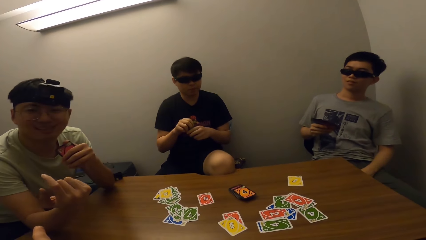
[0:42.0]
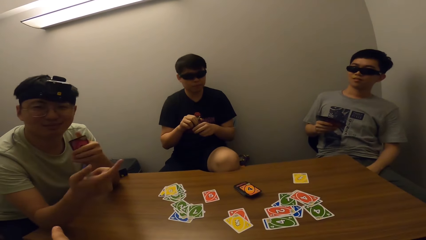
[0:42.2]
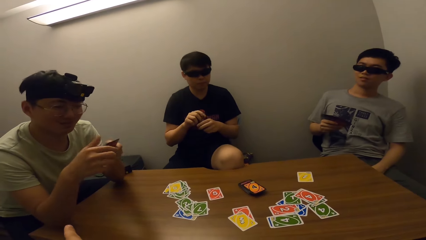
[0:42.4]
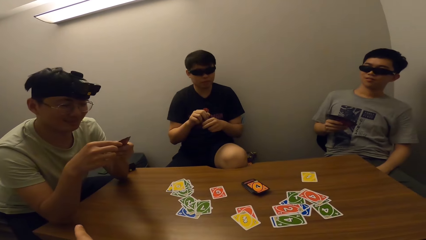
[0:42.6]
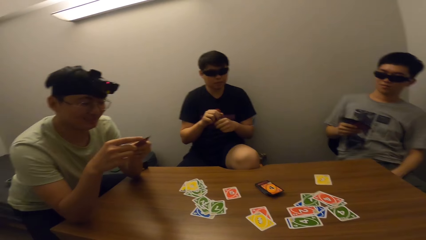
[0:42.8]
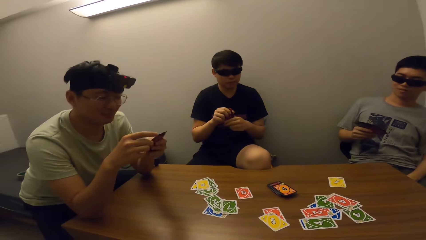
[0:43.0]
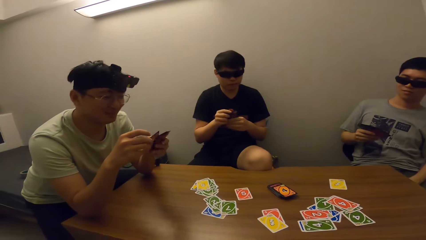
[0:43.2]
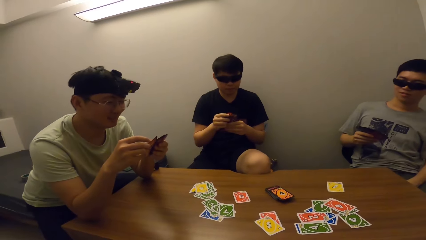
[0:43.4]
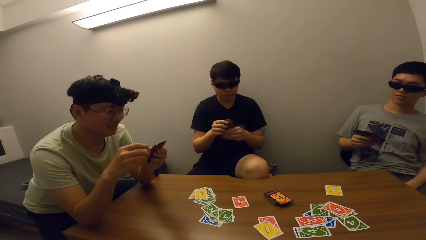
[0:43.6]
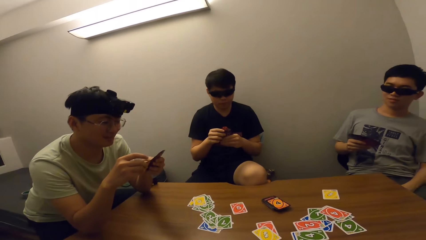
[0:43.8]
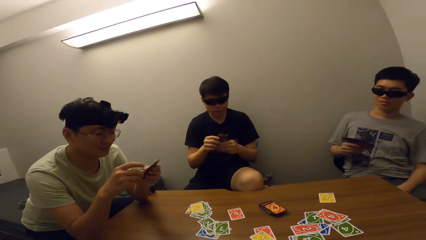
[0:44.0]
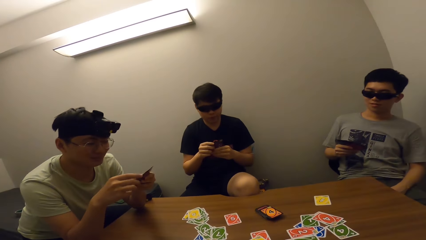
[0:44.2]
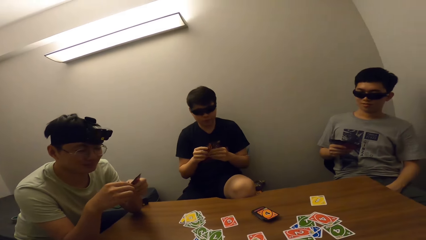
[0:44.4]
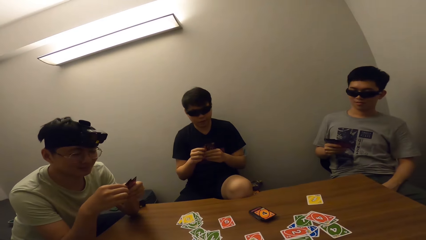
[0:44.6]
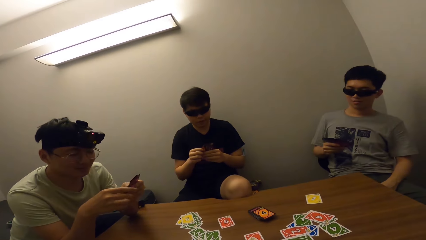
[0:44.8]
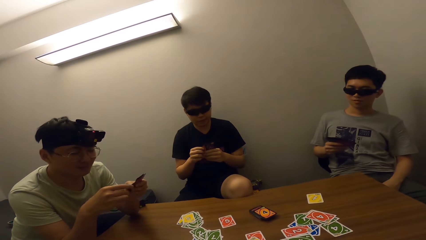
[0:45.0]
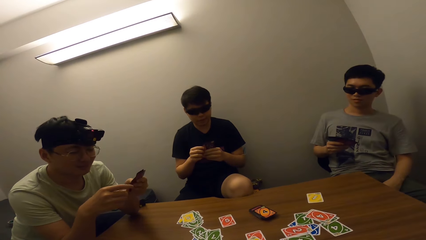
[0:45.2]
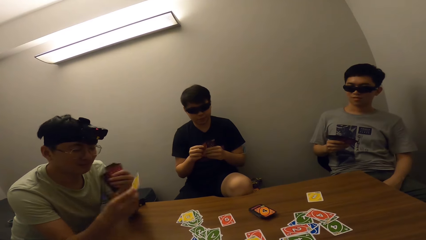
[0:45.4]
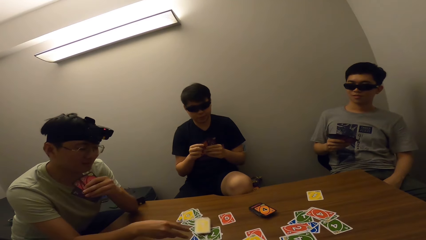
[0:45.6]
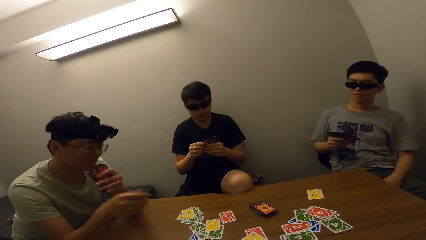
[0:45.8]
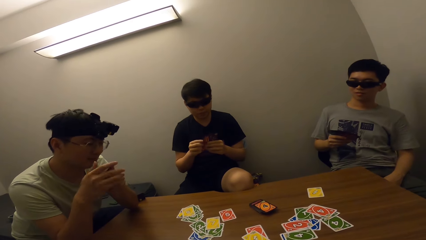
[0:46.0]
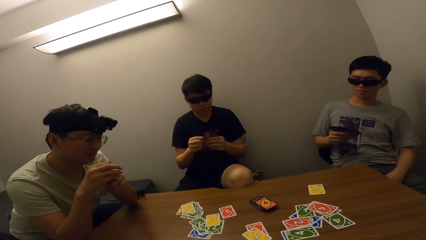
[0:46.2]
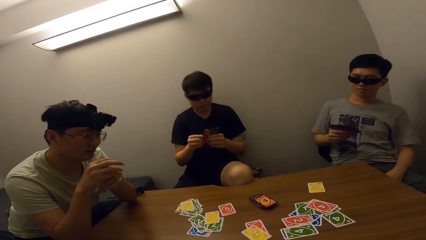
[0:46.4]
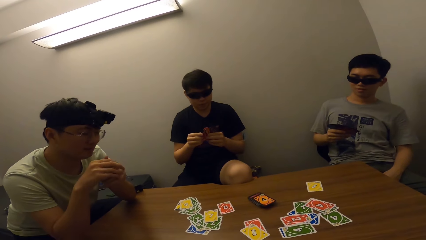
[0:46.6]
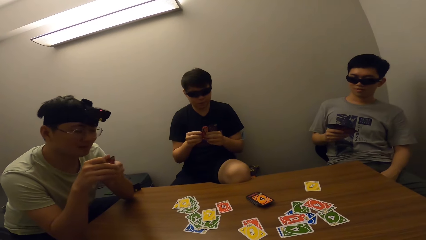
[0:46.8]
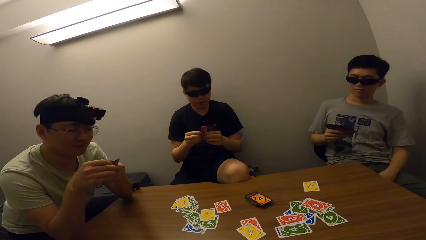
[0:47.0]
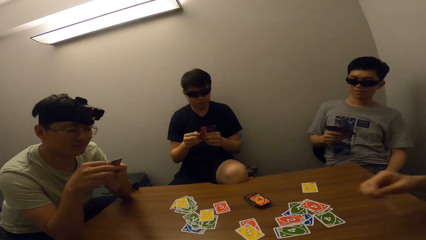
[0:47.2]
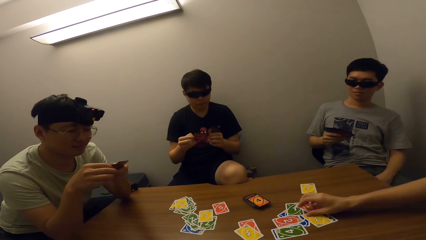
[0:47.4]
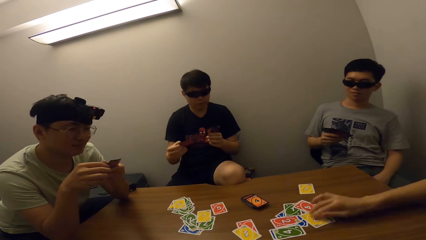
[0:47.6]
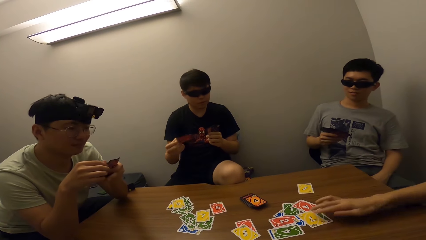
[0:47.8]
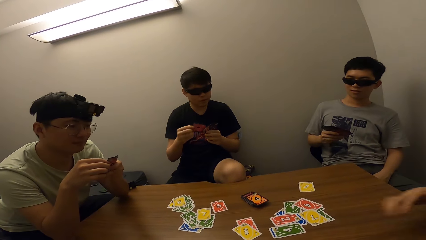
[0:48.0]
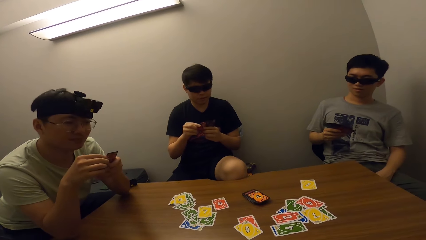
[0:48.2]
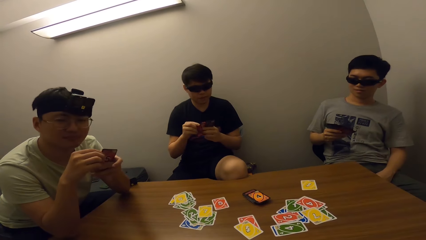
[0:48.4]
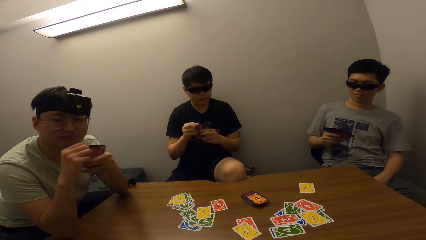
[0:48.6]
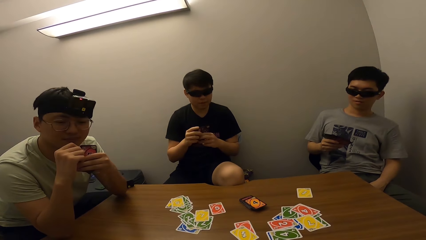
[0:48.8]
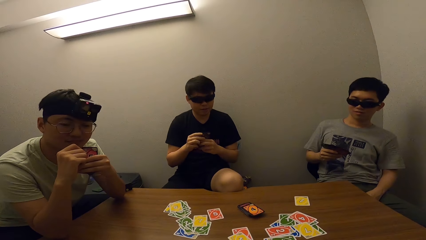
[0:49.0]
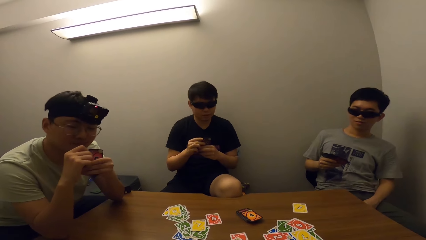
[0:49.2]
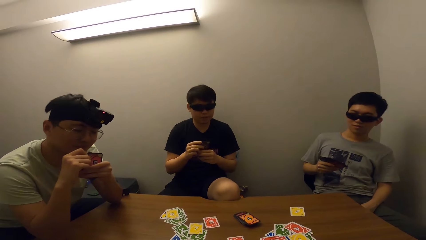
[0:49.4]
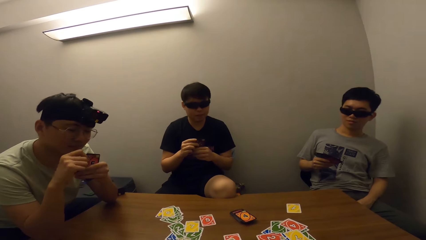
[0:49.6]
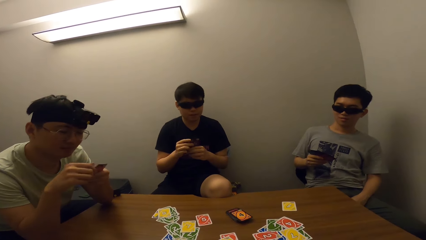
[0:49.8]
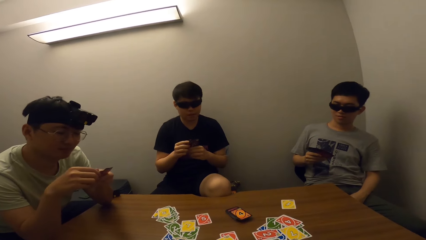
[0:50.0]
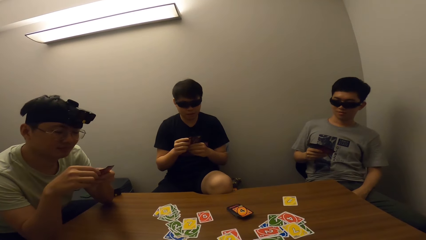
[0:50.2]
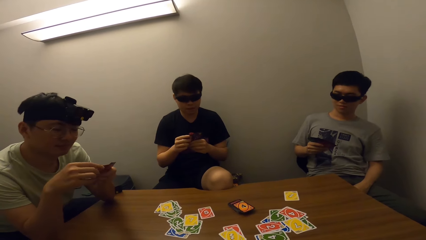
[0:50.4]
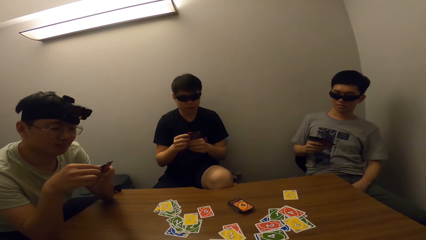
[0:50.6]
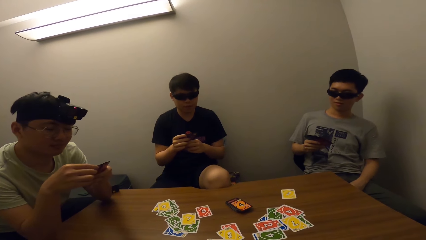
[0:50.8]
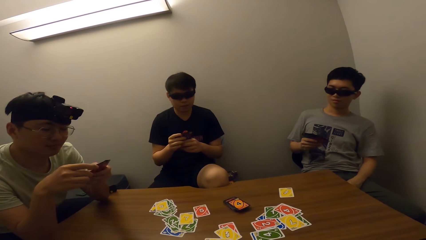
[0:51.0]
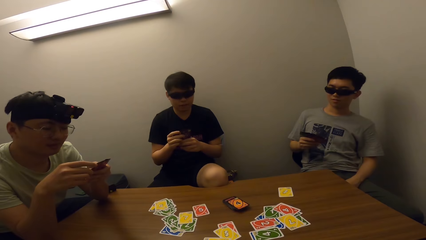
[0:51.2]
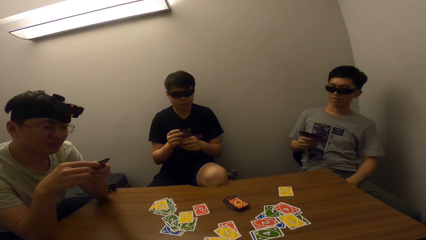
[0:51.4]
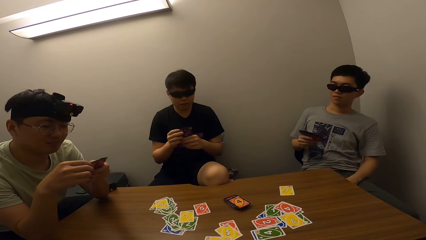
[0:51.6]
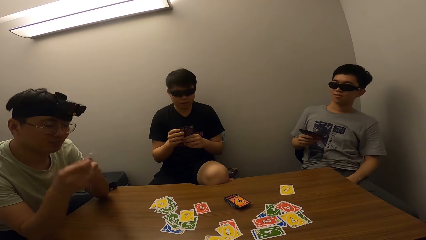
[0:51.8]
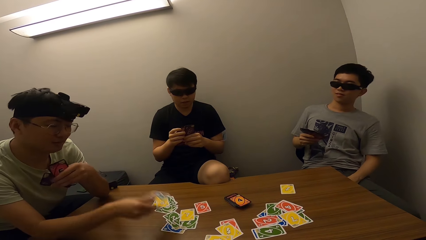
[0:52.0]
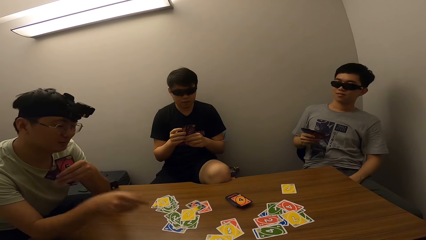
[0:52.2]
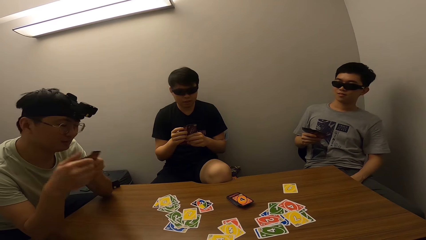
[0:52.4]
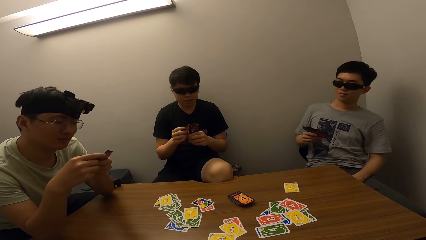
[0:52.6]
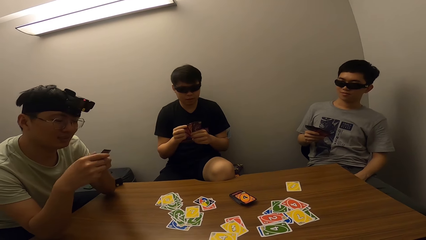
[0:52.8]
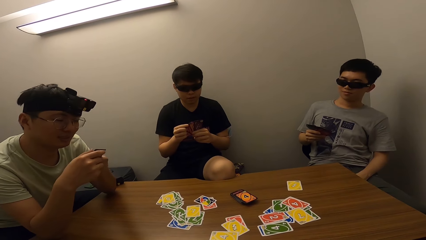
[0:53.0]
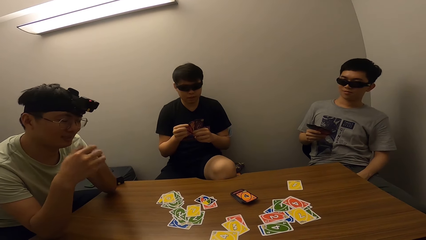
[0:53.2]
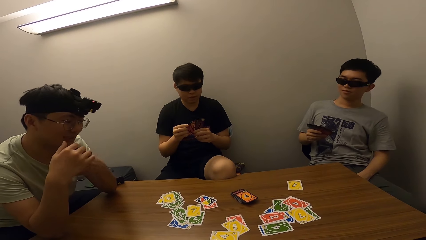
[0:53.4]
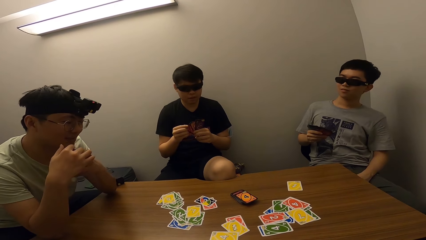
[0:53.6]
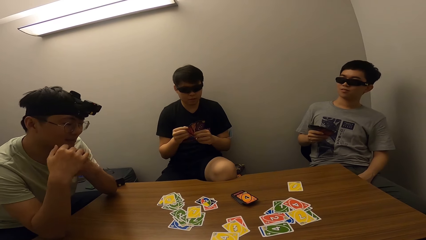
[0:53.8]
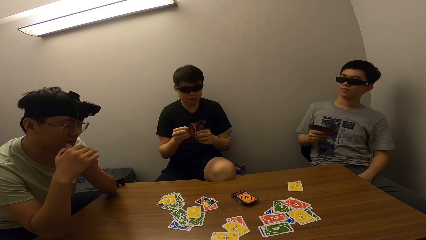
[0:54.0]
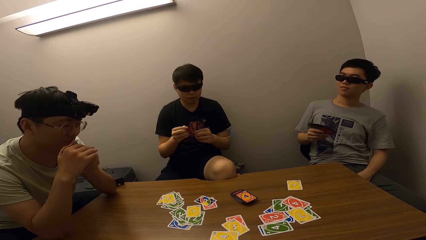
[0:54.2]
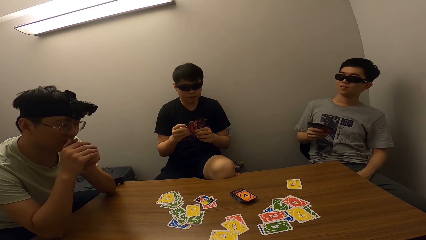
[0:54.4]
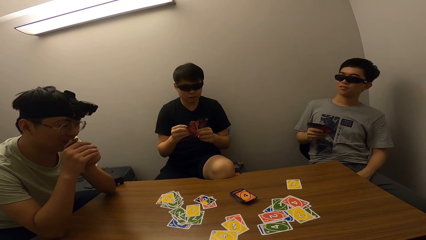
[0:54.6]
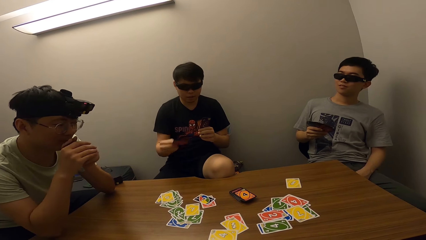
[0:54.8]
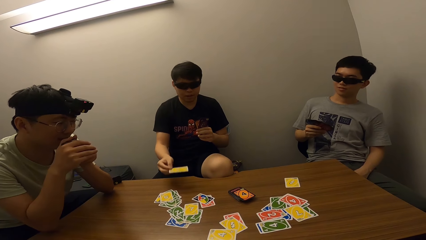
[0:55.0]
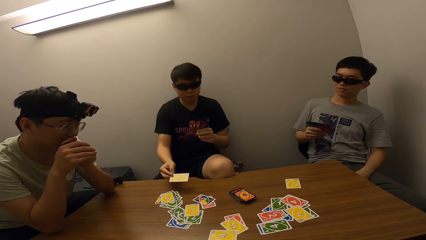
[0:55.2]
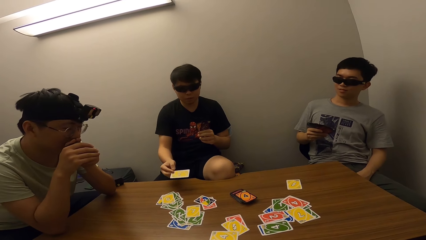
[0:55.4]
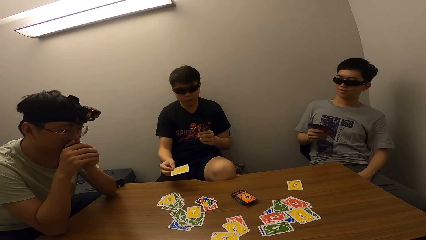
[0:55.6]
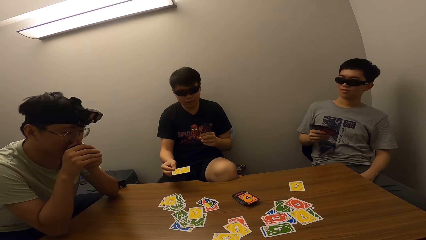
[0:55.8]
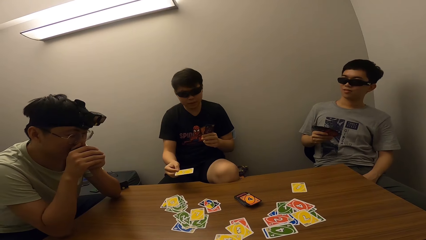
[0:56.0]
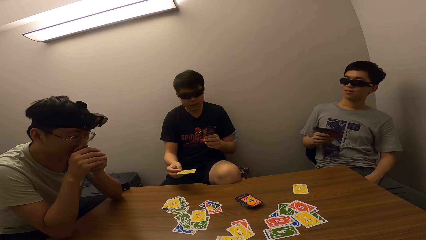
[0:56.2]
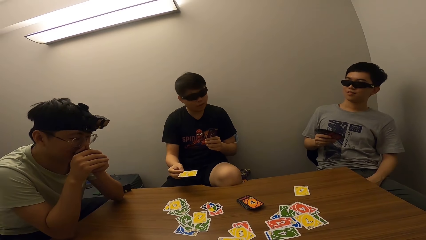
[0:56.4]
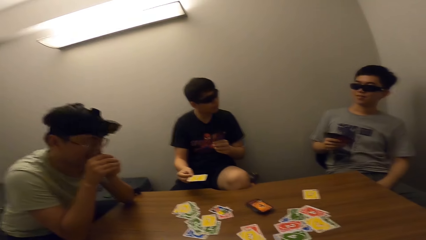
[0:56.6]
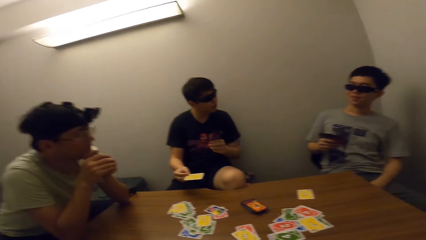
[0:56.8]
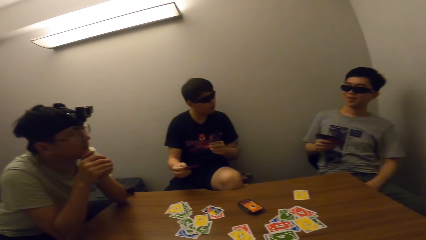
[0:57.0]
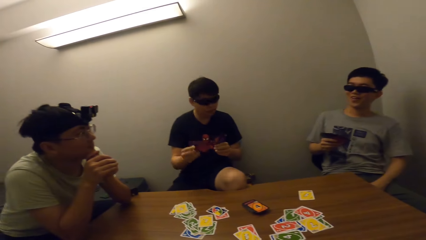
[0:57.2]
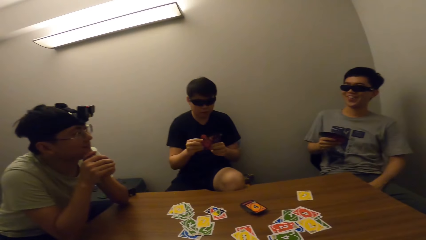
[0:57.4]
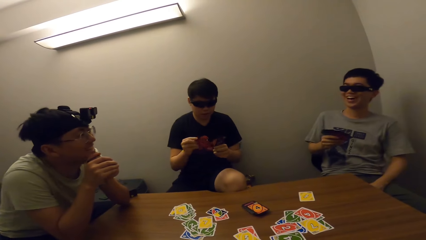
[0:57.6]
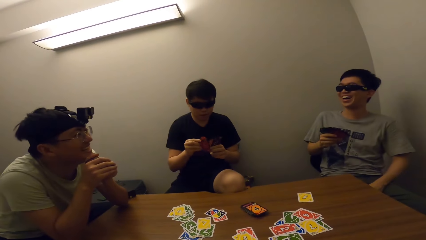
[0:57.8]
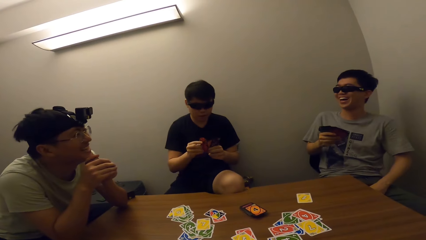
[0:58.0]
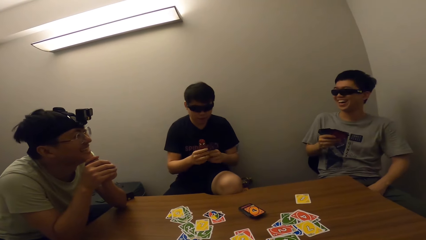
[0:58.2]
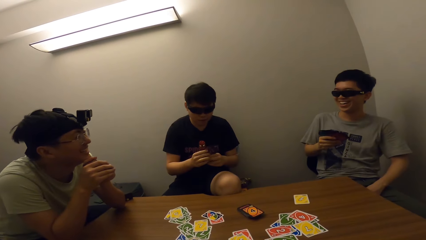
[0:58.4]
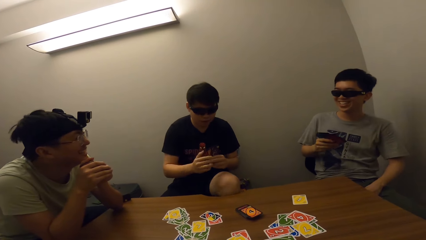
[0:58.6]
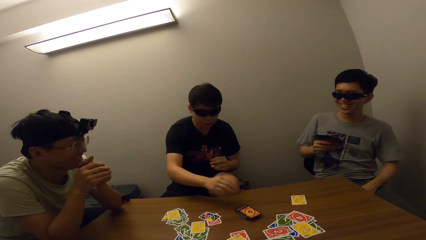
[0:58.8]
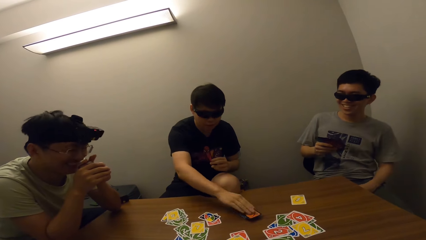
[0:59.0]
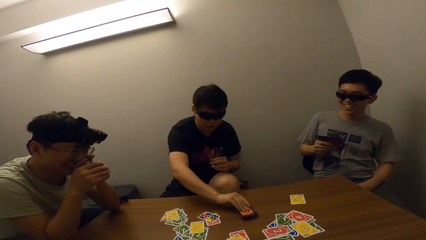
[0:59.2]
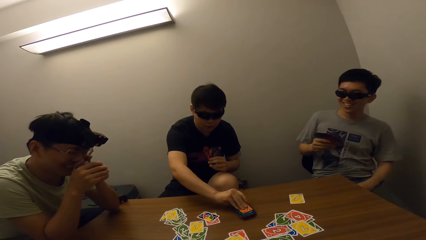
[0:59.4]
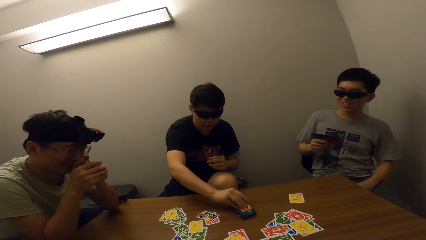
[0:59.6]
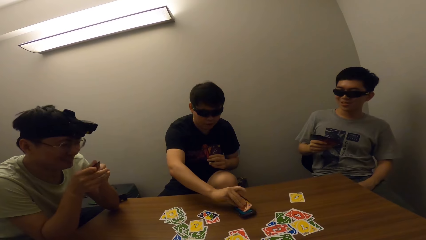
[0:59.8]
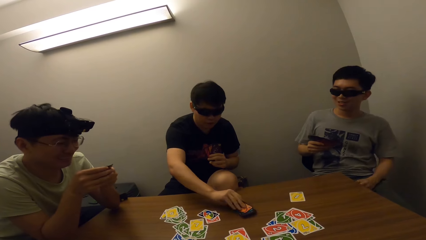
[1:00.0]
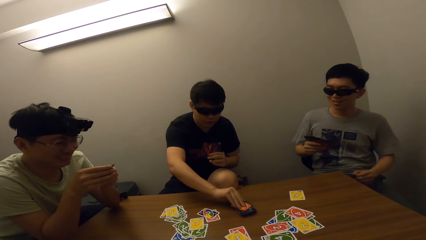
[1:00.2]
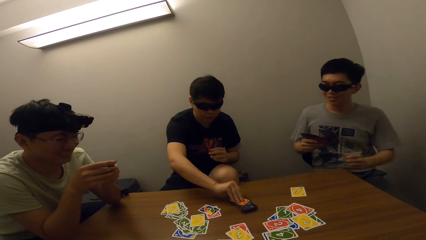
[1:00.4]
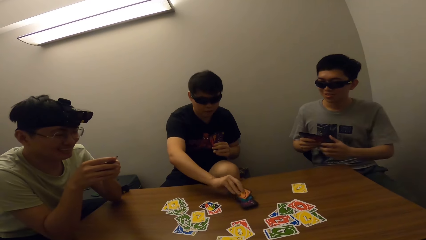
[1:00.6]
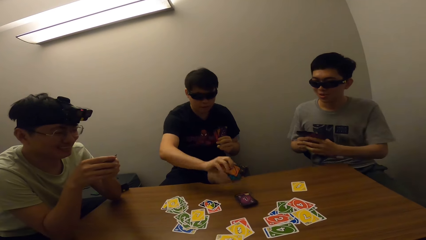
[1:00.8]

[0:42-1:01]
A man talks to another man. The first man places a card on the table. A third man places a card on the table. The camera wearer talks. The first man places a card on the table and talks. A fourth man plays a card. A boy laughs. The fourth man picks a card from the deck.
